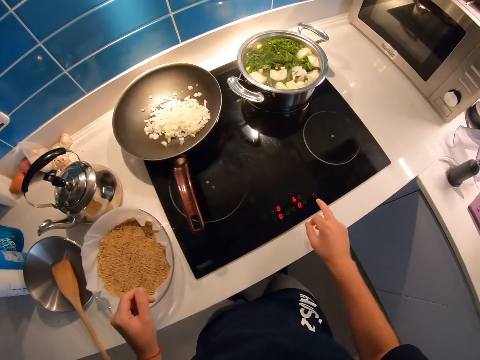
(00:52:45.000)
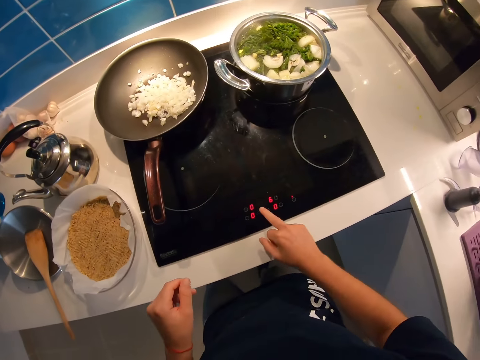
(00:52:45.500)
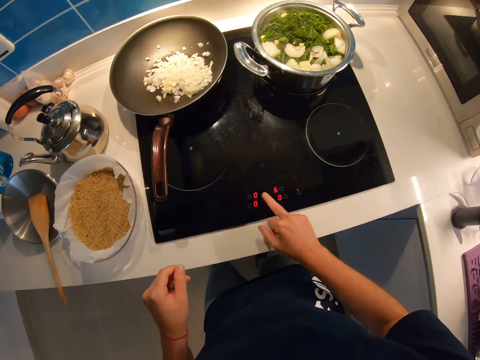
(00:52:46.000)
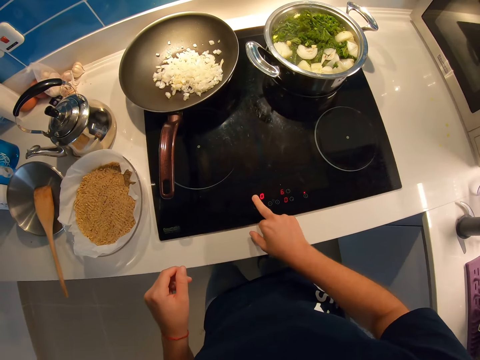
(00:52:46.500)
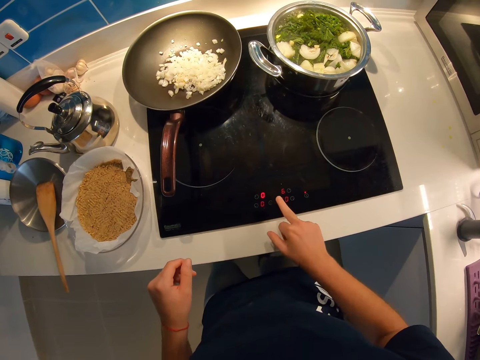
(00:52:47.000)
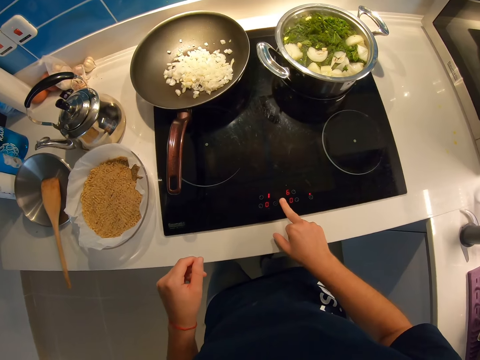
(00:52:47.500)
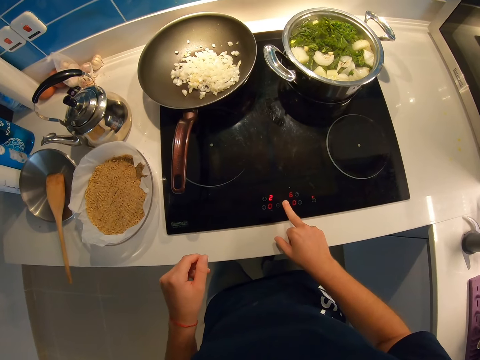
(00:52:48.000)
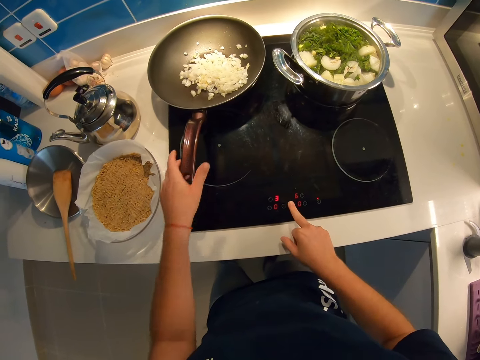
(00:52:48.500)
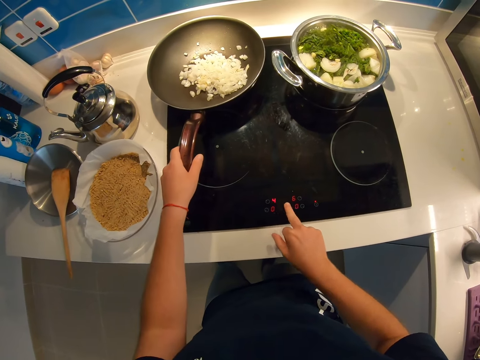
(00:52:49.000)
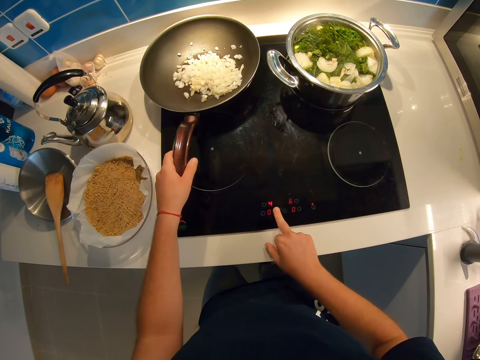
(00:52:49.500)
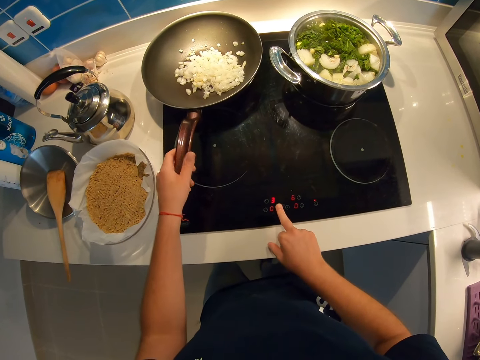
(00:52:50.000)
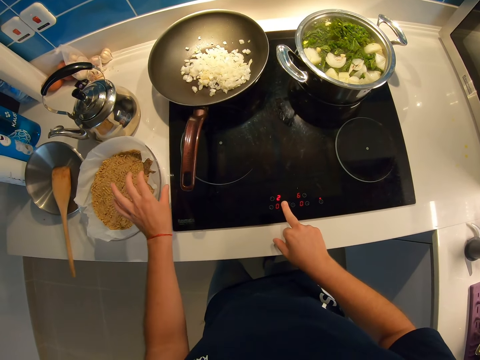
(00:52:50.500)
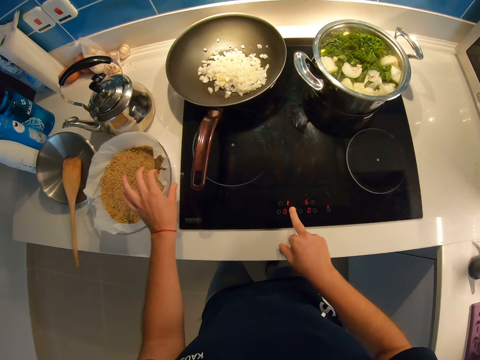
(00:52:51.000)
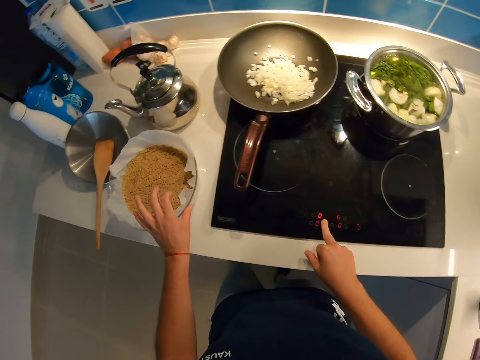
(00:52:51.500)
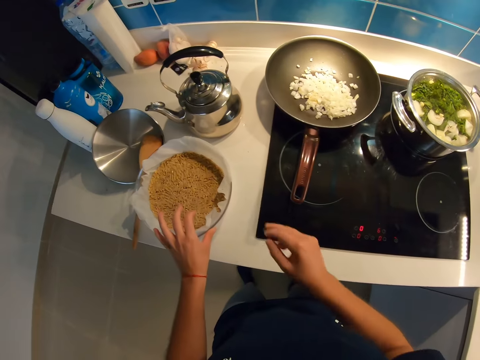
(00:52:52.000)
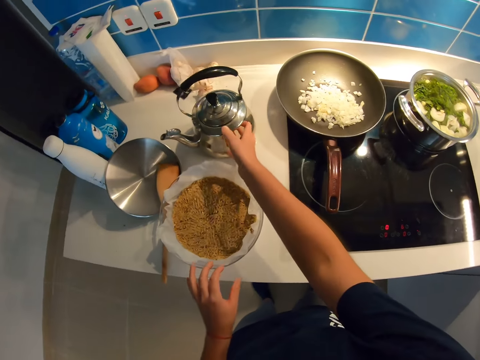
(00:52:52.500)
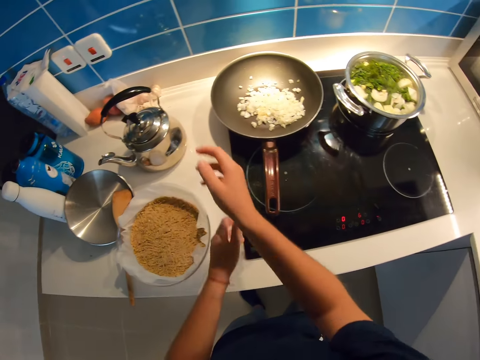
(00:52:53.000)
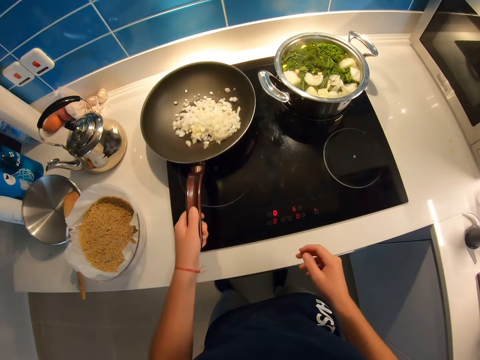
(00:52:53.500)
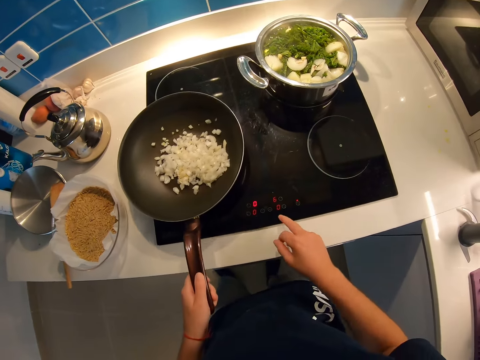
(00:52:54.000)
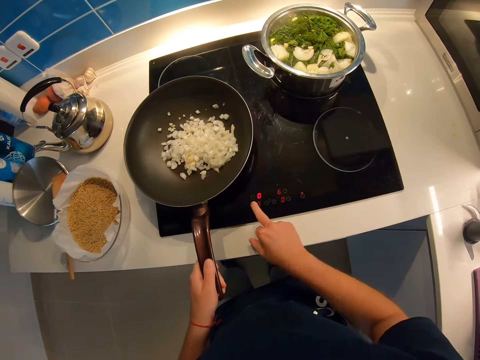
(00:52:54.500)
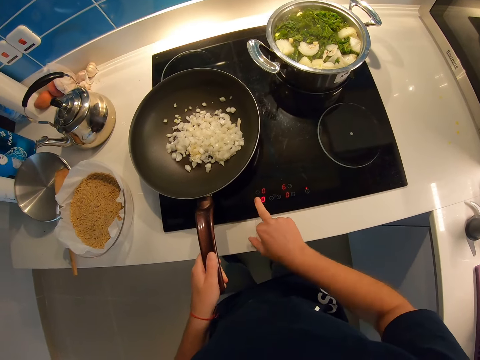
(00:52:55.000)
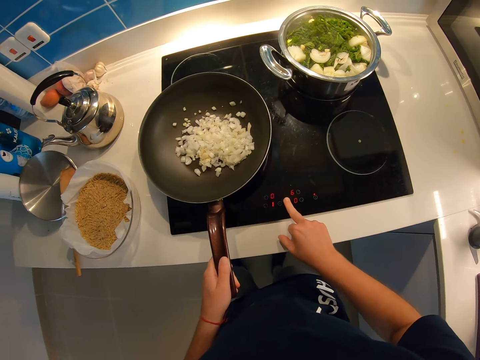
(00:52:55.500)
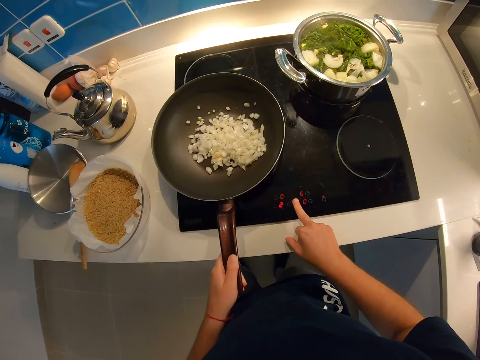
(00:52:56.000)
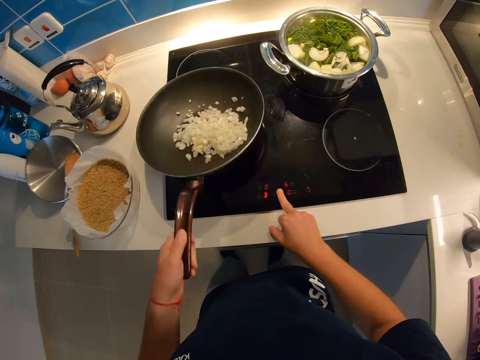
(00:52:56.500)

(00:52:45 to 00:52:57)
The camera wearer adjusts the cooker temperature with her right finger. She holds the fry pan handle with her left hand. She regulates the heat. She shifts the pot on the kitchen table slightly to her left. She shifts a kettle slightly upward with her right hand. She carries the fry pan with her left hand from the cooker. She adjusts the cooker temperature with her right finger.

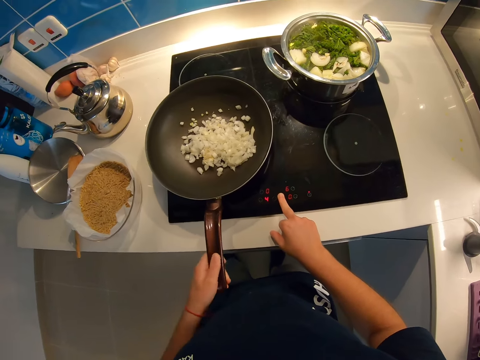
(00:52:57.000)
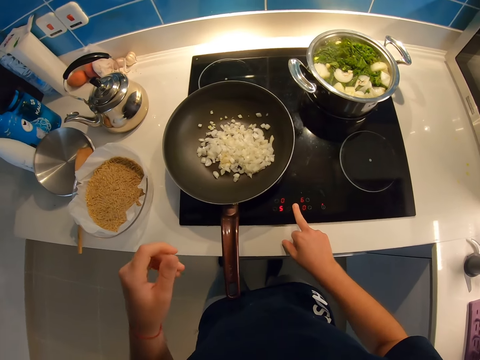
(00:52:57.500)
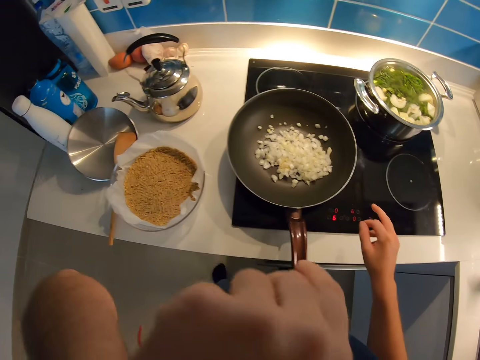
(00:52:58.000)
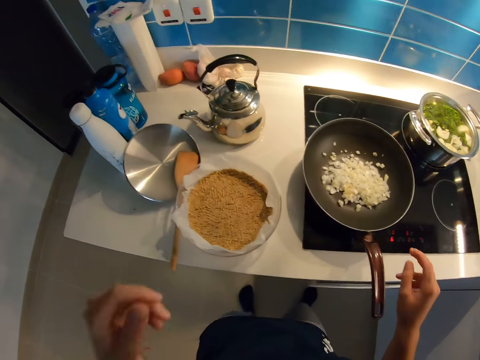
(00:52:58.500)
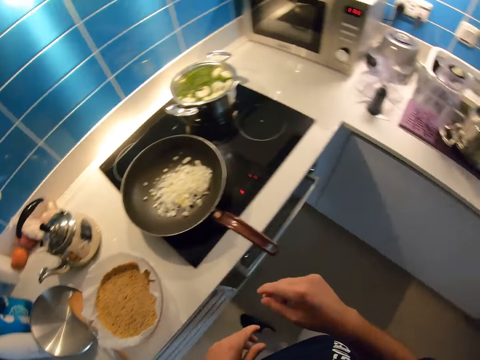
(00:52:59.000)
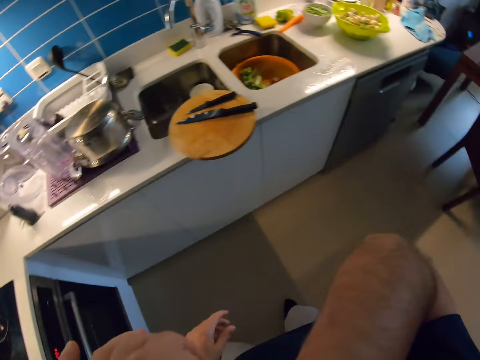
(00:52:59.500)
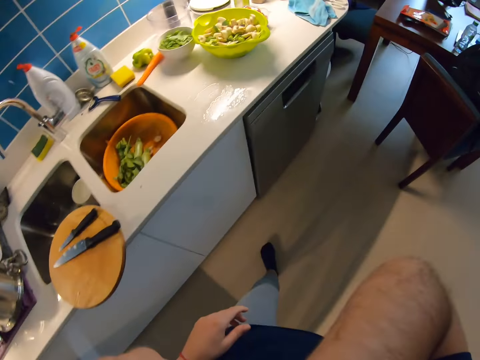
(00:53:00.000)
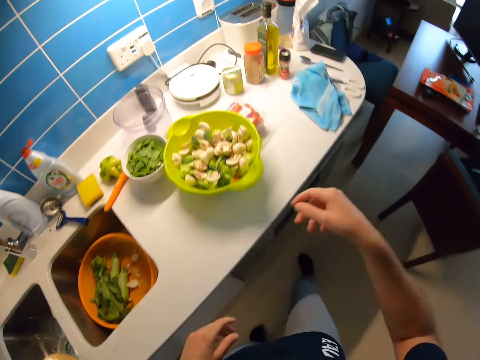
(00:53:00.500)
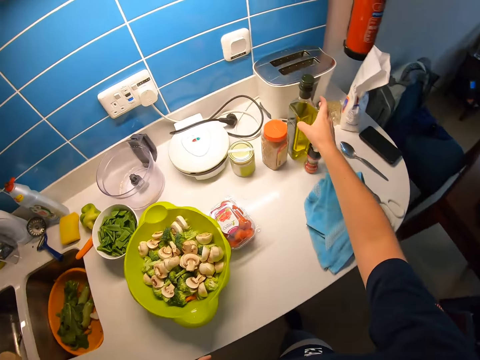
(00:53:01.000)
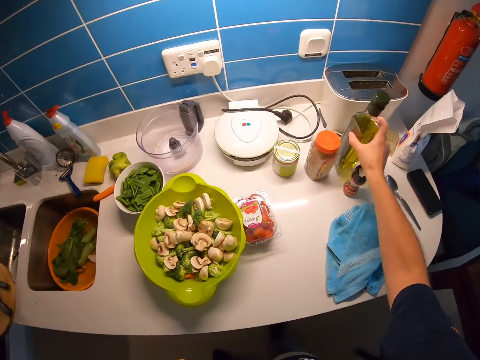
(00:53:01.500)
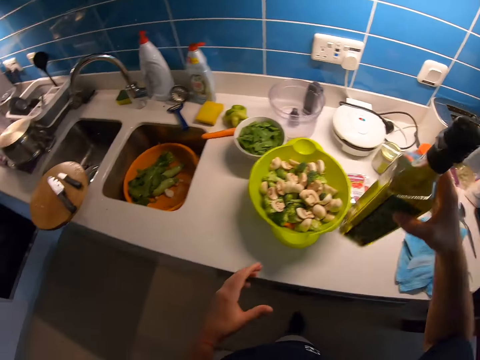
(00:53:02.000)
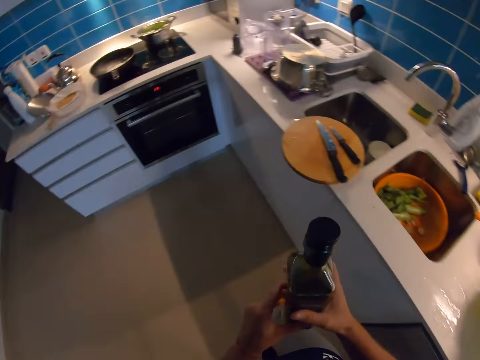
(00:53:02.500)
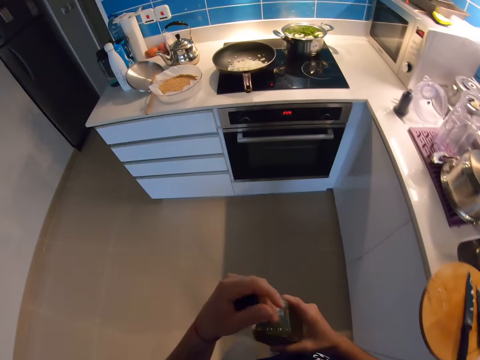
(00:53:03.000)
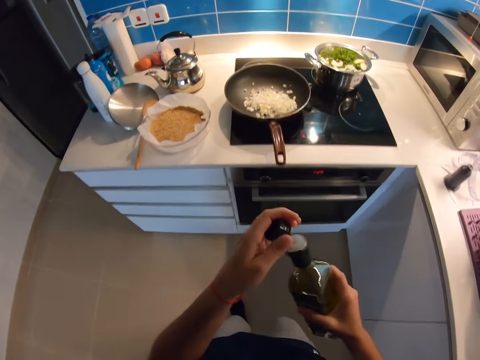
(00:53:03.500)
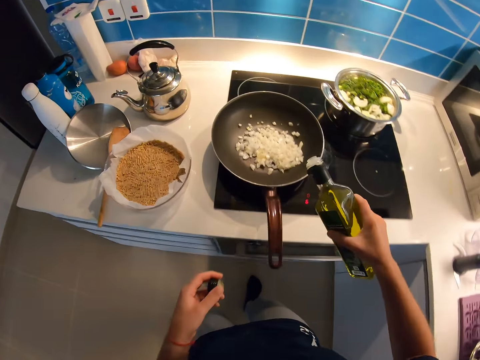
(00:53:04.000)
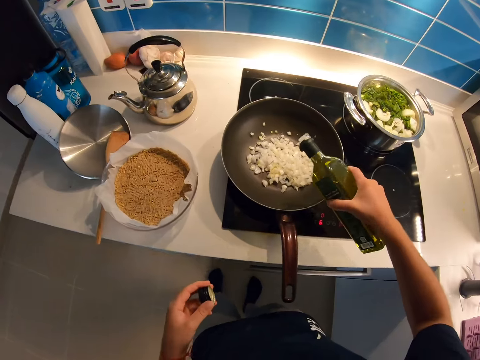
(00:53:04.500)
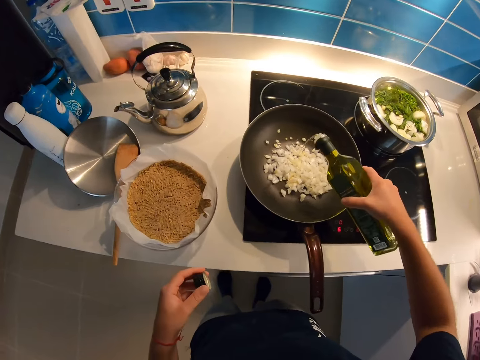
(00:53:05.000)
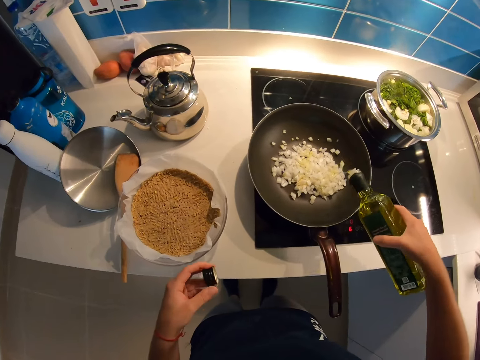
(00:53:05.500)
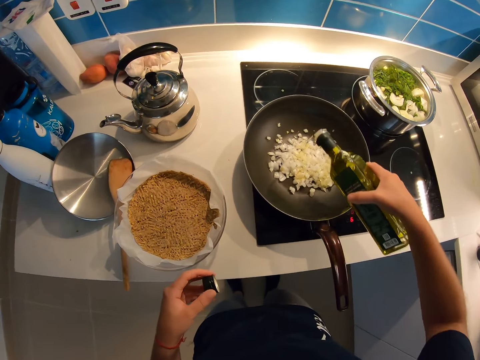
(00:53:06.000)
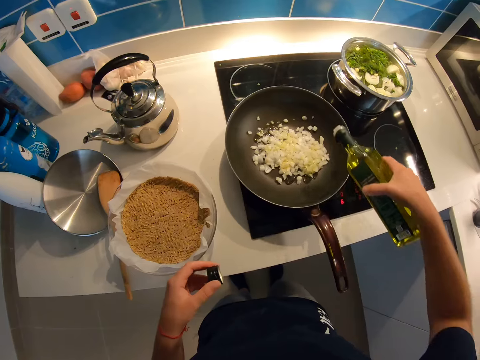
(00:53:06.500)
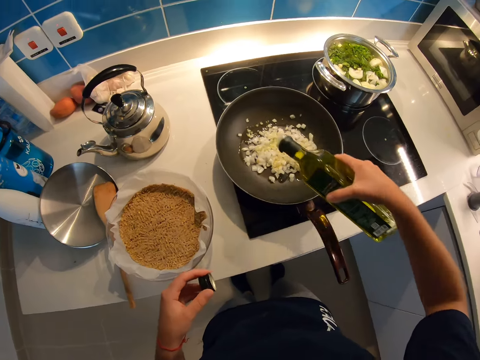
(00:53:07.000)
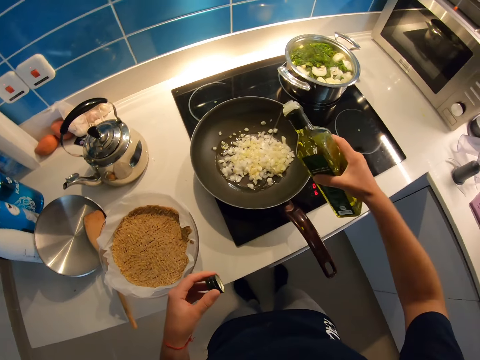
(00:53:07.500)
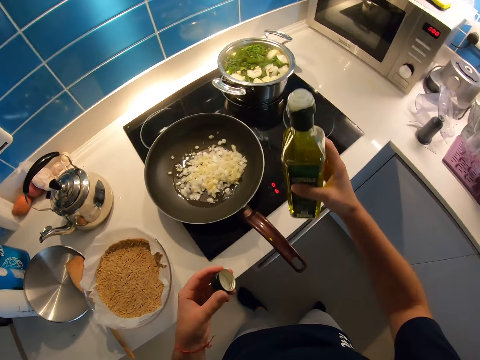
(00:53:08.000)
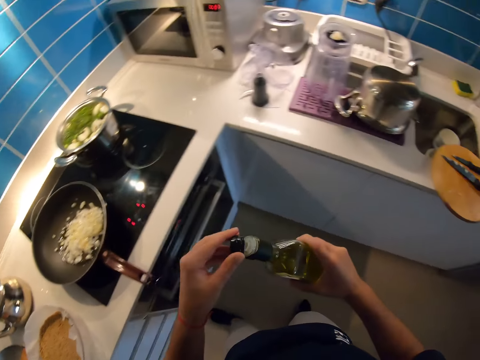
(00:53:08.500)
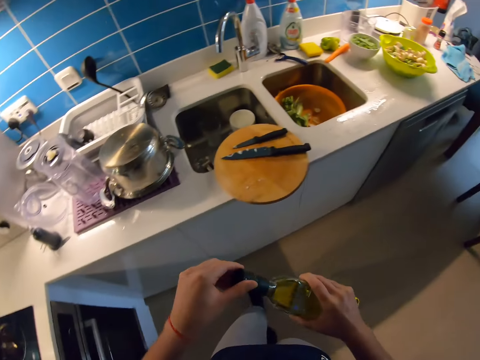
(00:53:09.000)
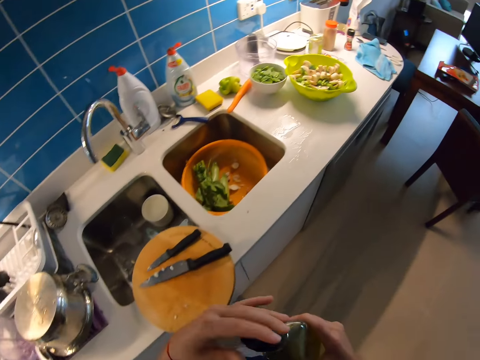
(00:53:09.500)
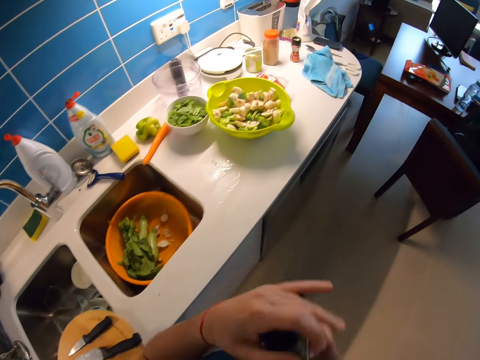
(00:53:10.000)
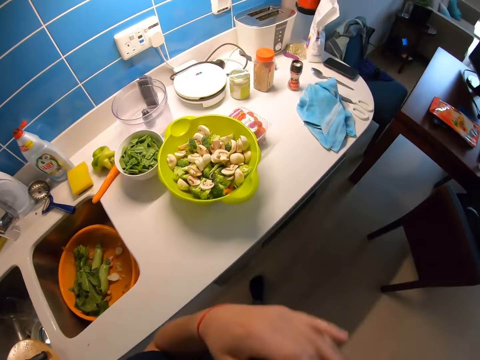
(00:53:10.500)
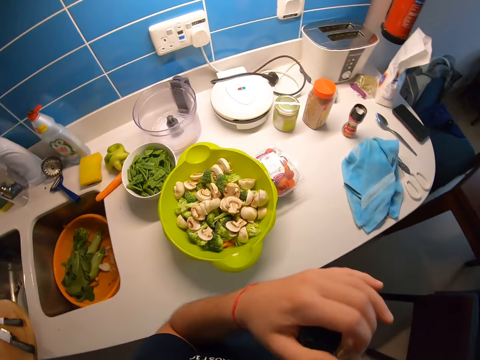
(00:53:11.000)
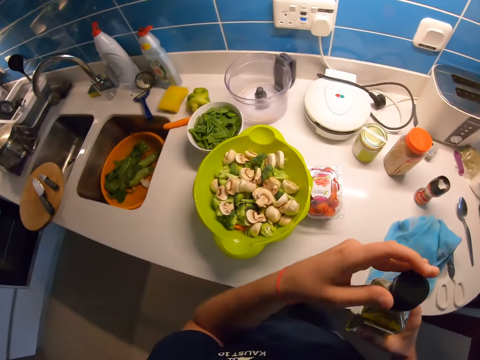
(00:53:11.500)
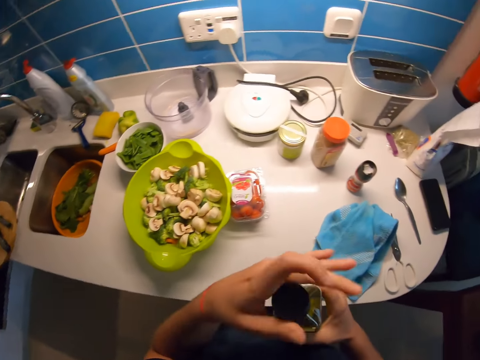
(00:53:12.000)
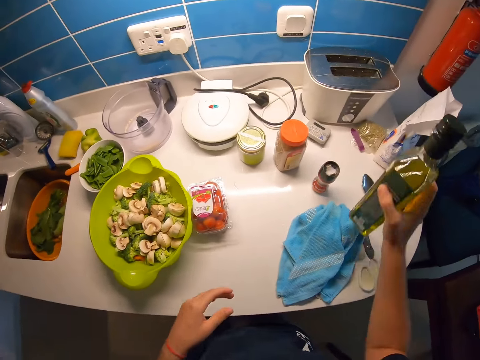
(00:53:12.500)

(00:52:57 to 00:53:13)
The camera wearer drops the fry pan in her left hand on the cooker. She cleans her face with the back of her left hand. She touches something. She cleans her face with the back of her right hand. She walks around the kitchen. She picks up a cooking oil bottle from the kitchen table with her right hand. She walks around the kitchen. She opens the cooking oil bottle cap with her left hand. She pours cooking oil inside the fry pan. She places the cooking oil on the pan. She closes the cooking oil bottle with the cap in her right hand. She walks toward the kitchen table on her far right.
